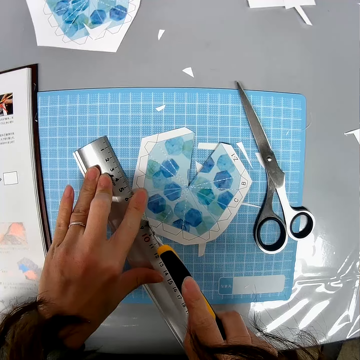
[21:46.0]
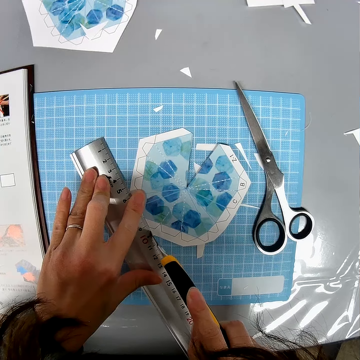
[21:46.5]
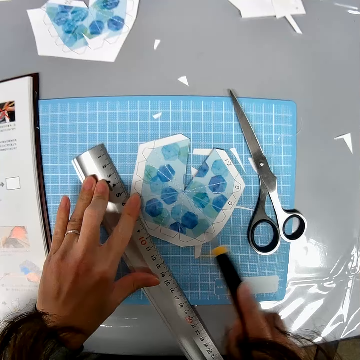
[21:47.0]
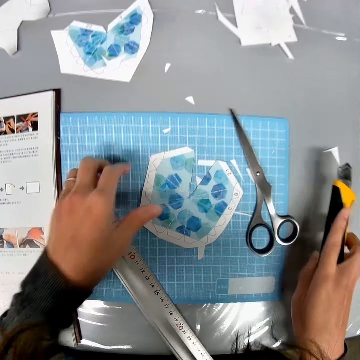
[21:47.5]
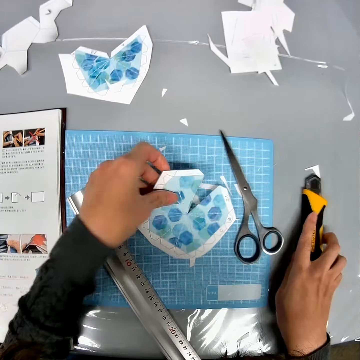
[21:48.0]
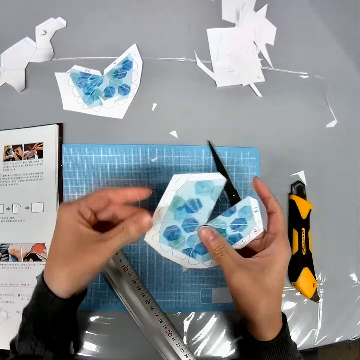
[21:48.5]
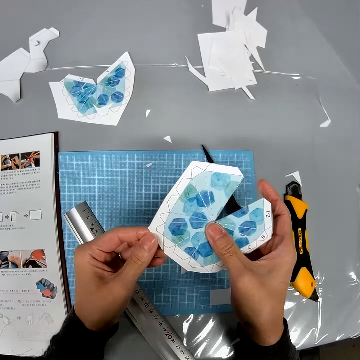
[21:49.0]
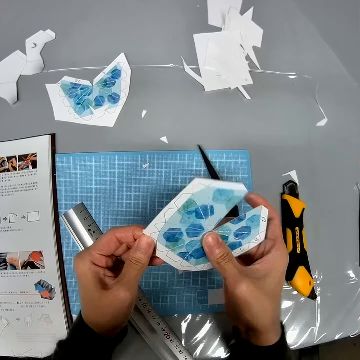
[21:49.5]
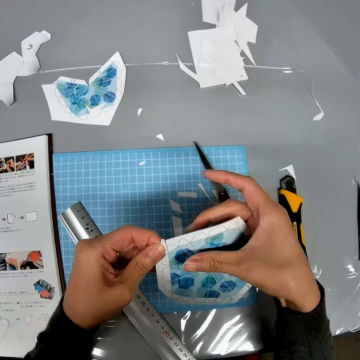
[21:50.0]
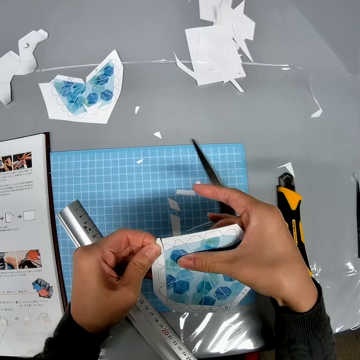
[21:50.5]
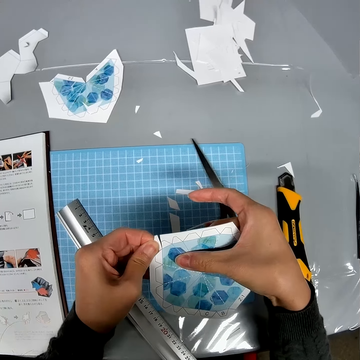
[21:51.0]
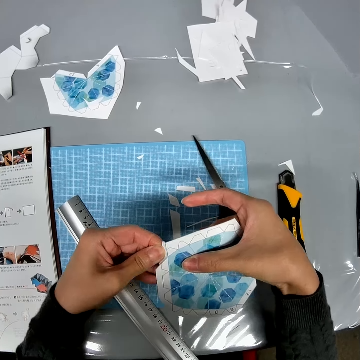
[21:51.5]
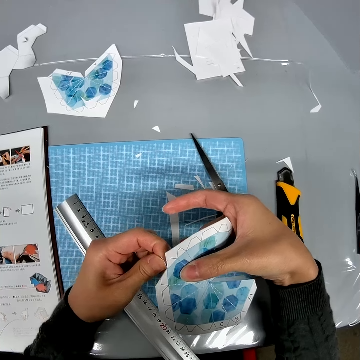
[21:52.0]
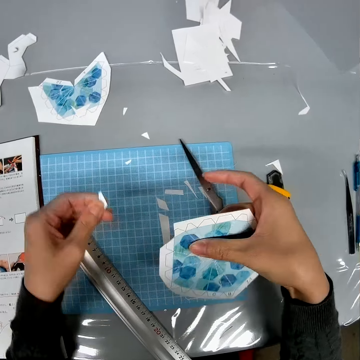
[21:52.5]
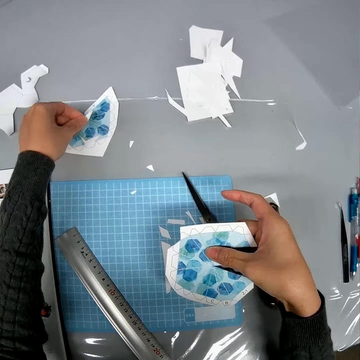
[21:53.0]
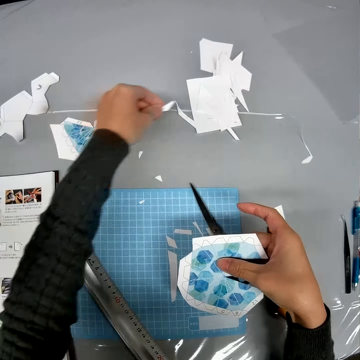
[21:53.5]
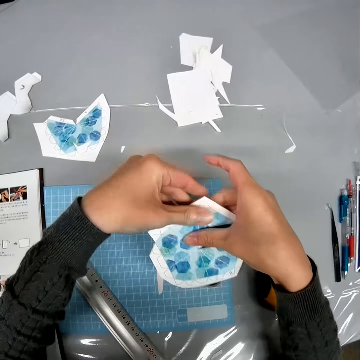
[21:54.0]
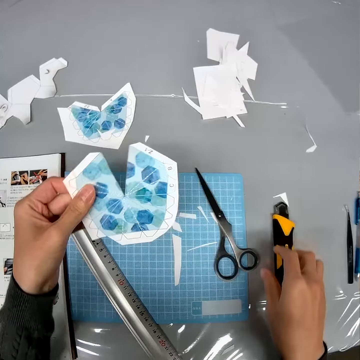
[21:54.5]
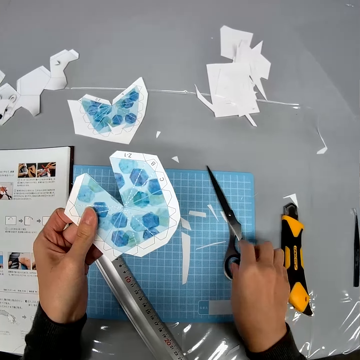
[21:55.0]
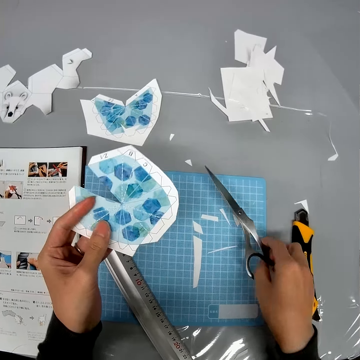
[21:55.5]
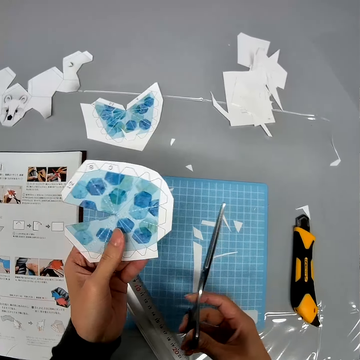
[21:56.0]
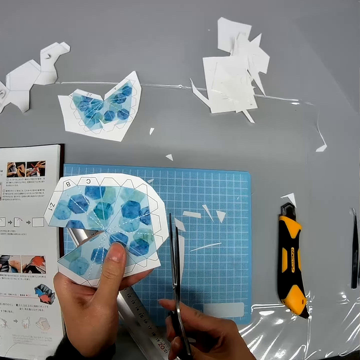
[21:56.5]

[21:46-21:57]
The camera wearer moves a ruler. She picks up crafting paper and drops the cutter on the table. She rotates the crafting paper. She cuts the paper with her hand. She removes waste paper. She drops the paper on the table. She rotates the crafting paper. She picks up the scissors.

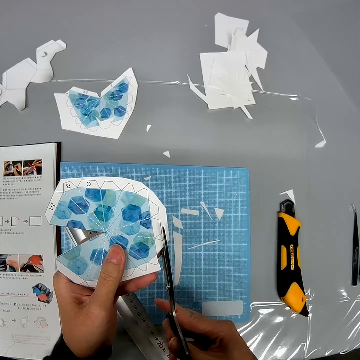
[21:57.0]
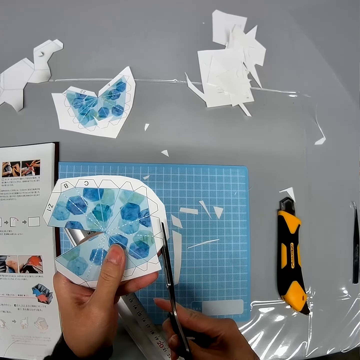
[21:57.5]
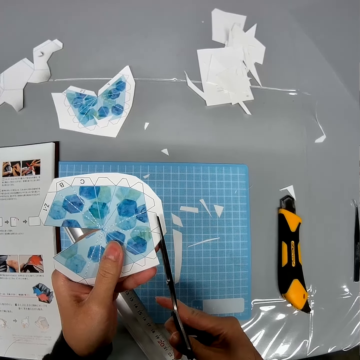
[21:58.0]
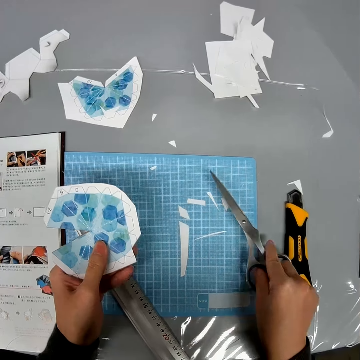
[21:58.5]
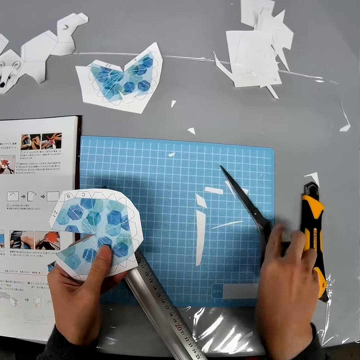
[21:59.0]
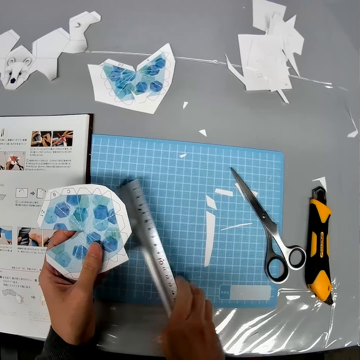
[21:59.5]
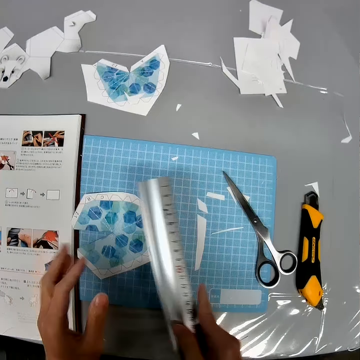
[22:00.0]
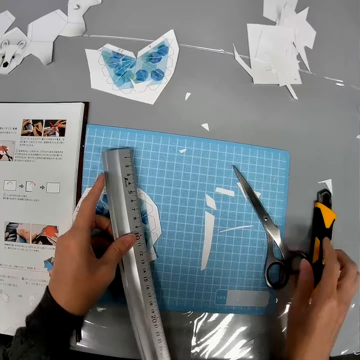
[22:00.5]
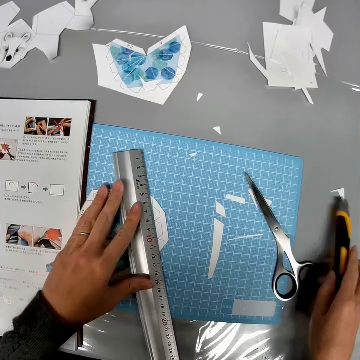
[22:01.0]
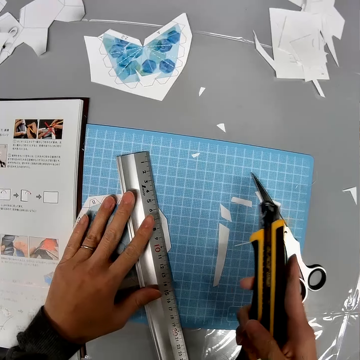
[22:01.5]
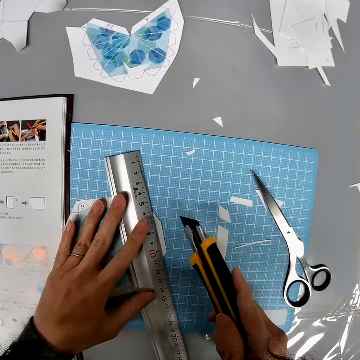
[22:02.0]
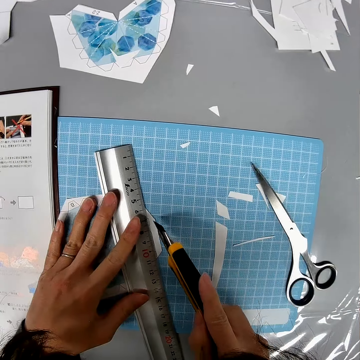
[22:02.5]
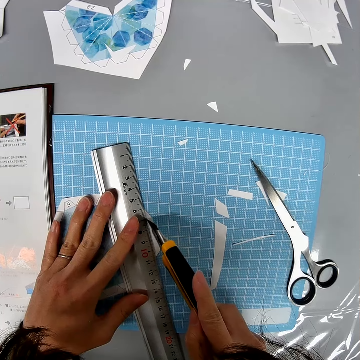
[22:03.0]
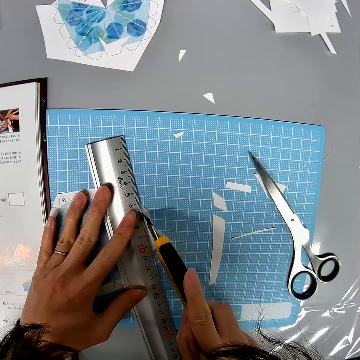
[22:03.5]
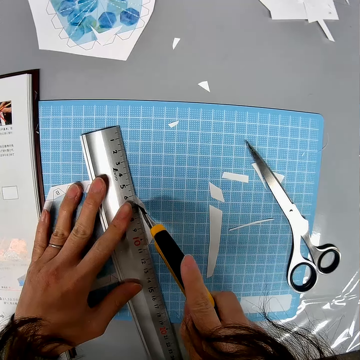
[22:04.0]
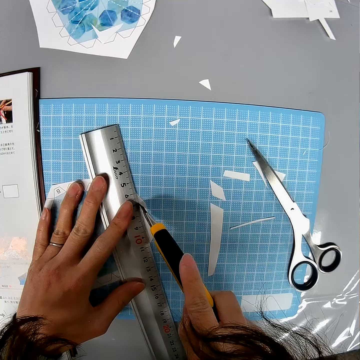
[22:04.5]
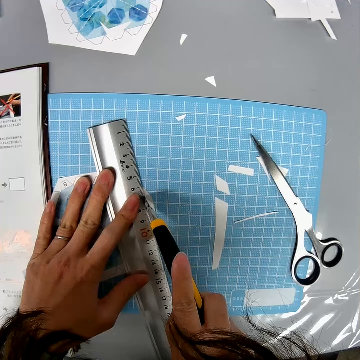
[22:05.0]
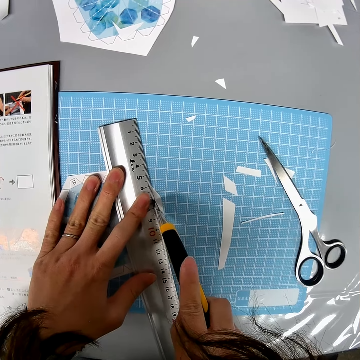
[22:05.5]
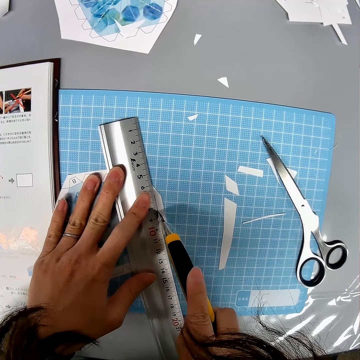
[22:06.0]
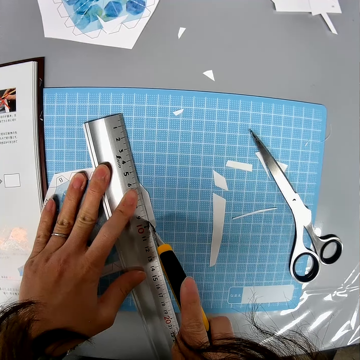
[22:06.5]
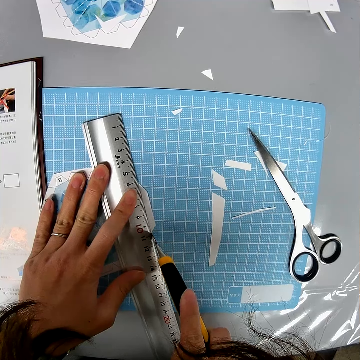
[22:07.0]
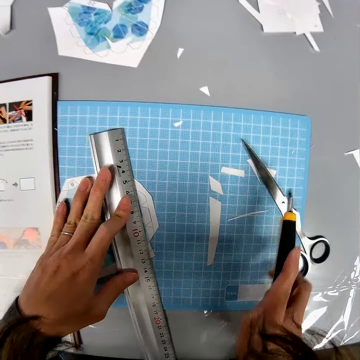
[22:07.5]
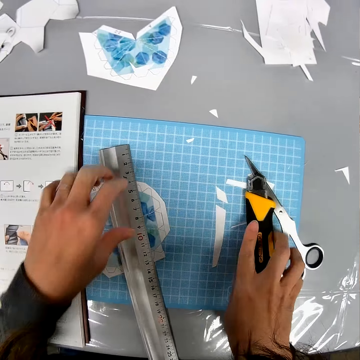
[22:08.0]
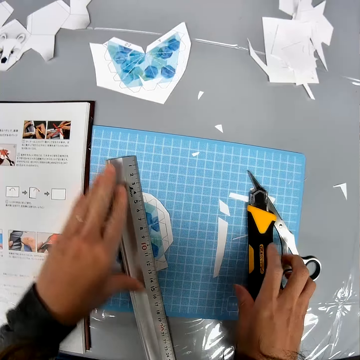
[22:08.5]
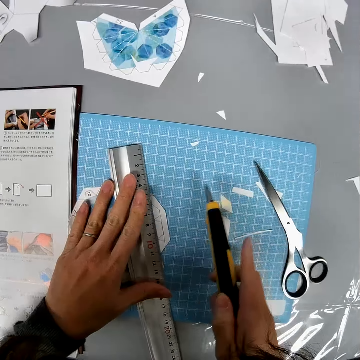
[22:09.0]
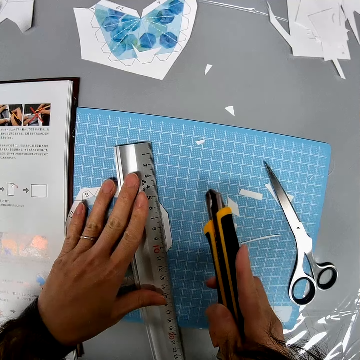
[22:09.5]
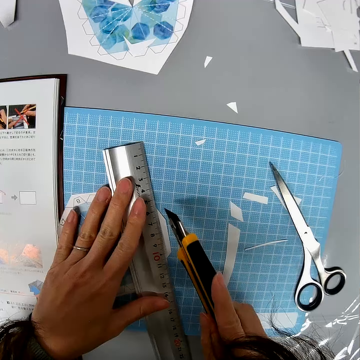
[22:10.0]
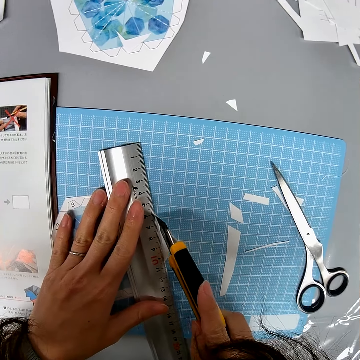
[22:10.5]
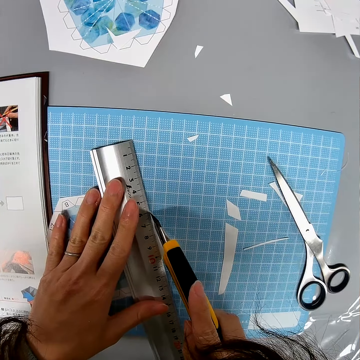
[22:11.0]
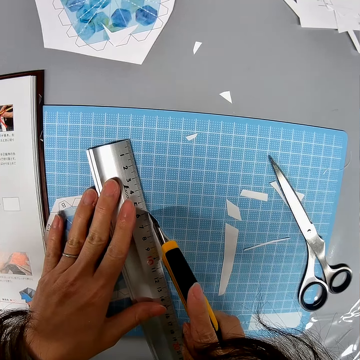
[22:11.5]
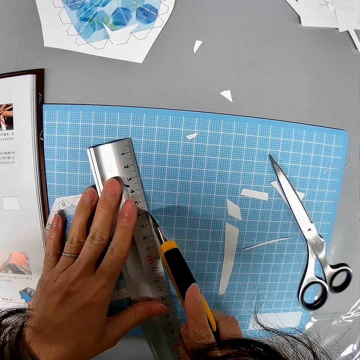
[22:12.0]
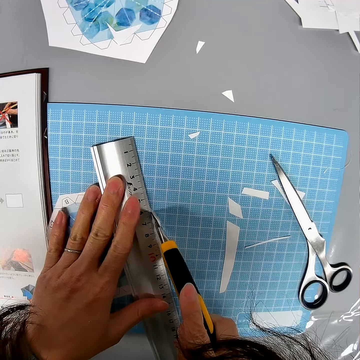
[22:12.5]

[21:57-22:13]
The camera wearer puts the scissors on crafting paper. They cut the paper with the scissors and drop the scissors on the table. They pick up the ruler. They drop the crafting paper and drop the ruler. They pick up the cutter or cutting knife. They move the ruler. They cut the paper with the cutter. They put the cutting knife down. They move the ruler. They cut the crafting paper with the cutting knife.

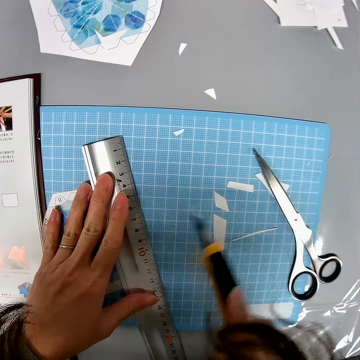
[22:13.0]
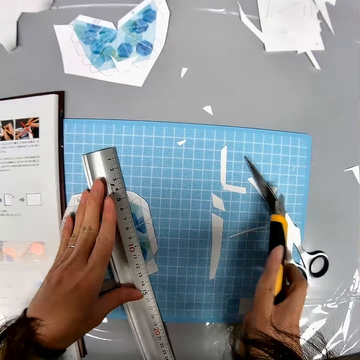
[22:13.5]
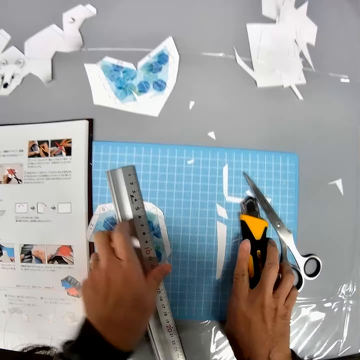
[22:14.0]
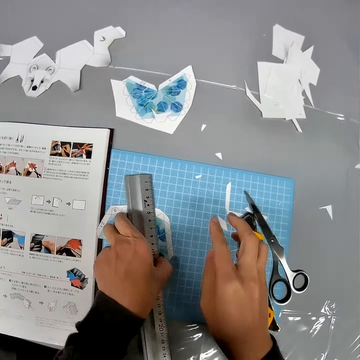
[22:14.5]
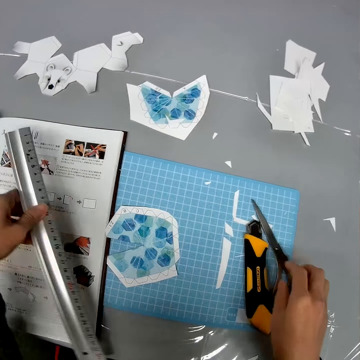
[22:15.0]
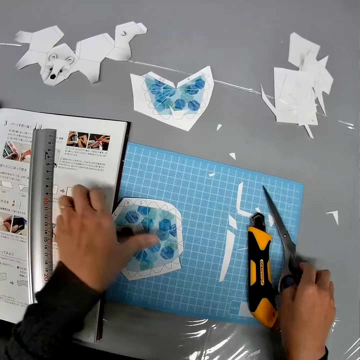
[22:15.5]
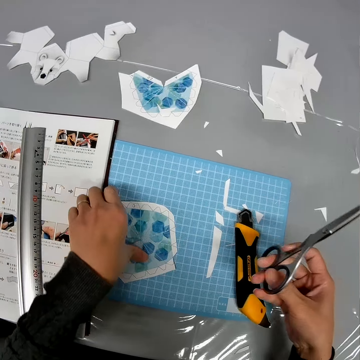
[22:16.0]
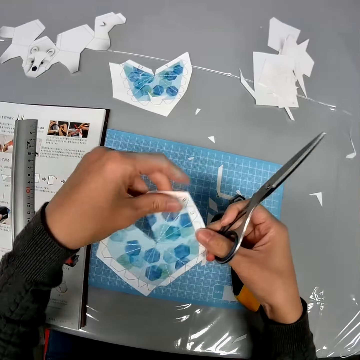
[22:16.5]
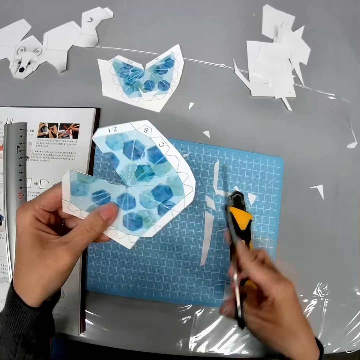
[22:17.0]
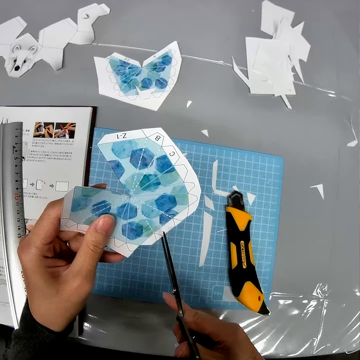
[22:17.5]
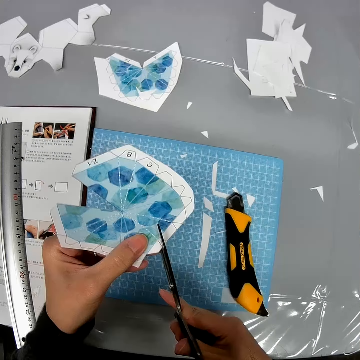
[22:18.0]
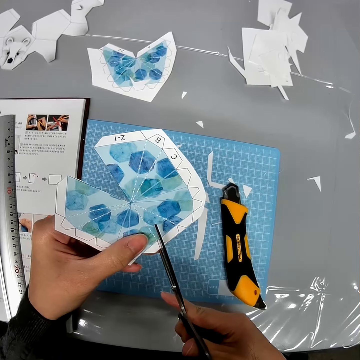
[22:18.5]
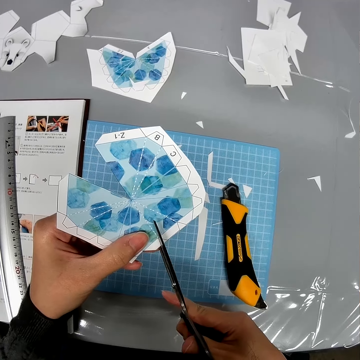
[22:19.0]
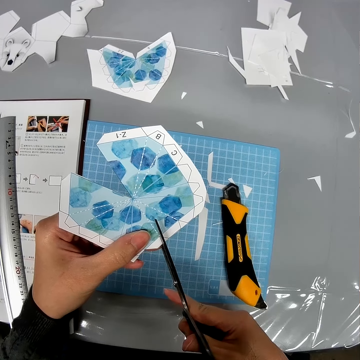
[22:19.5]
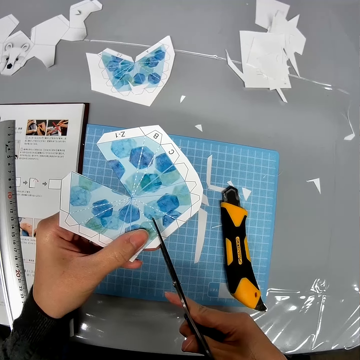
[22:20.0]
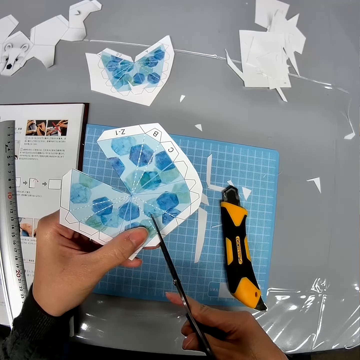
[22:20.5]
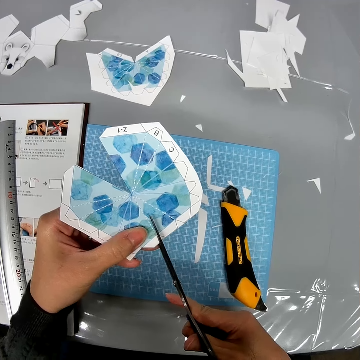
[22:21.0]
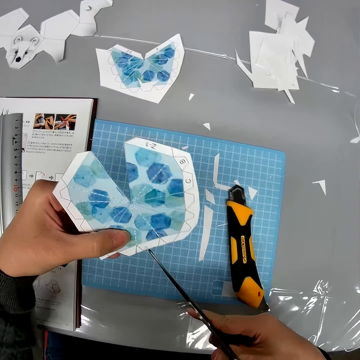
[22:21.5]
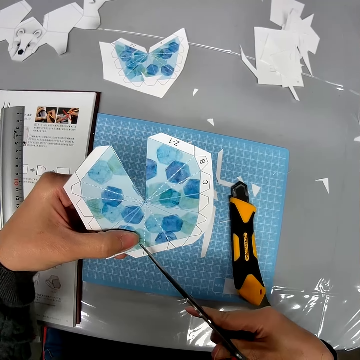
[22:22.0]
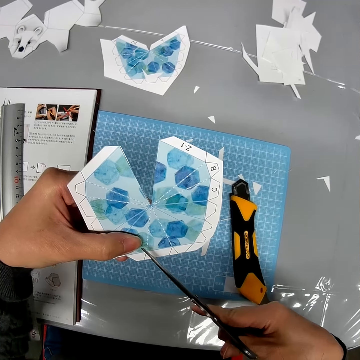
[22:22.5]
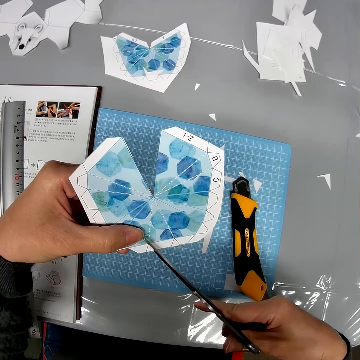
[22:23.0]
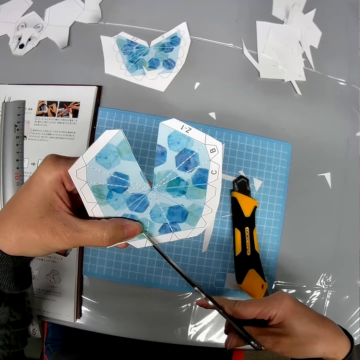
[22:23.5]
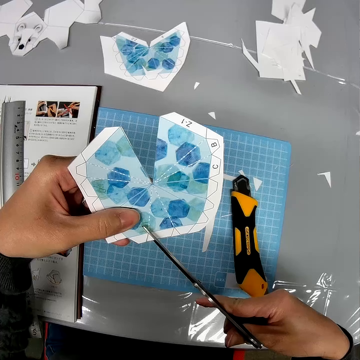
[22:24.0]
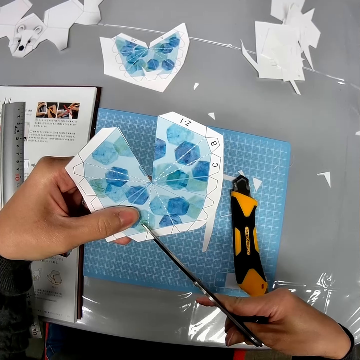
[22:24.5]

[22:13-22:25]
The camera wearer drops the cutter on the table. They pick up a ruler and drop the ruler. They pick up scissors. They pick up crafting paper. They cut the paper with the scissors.
